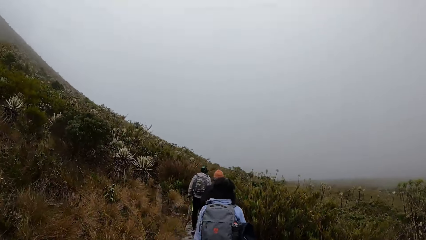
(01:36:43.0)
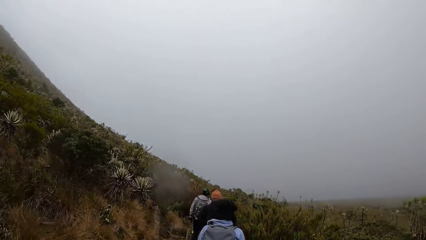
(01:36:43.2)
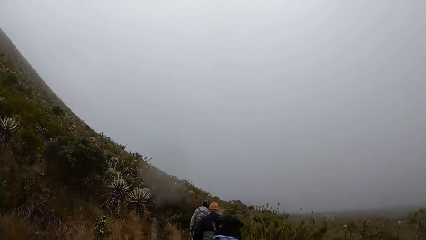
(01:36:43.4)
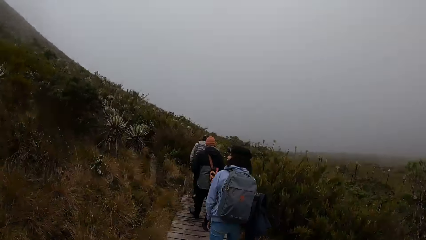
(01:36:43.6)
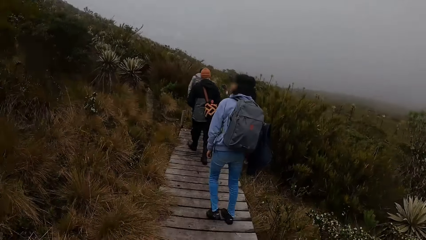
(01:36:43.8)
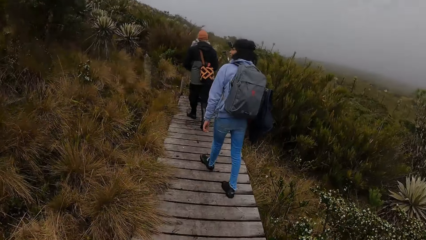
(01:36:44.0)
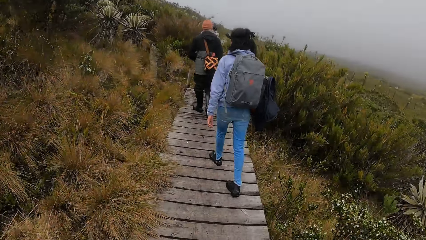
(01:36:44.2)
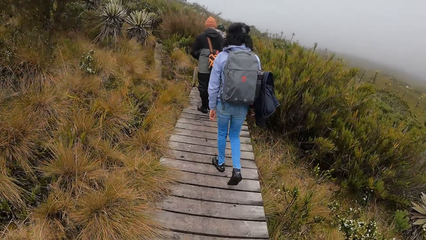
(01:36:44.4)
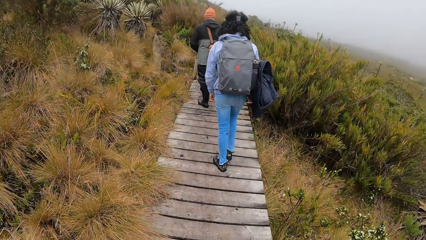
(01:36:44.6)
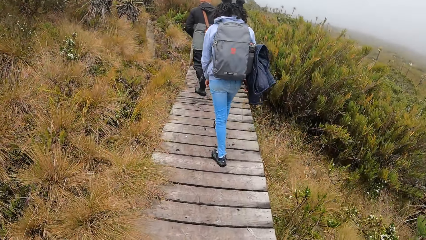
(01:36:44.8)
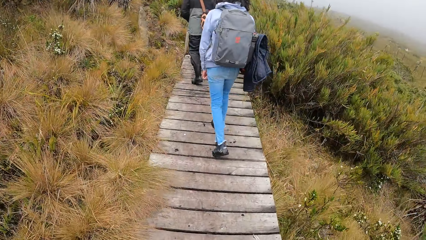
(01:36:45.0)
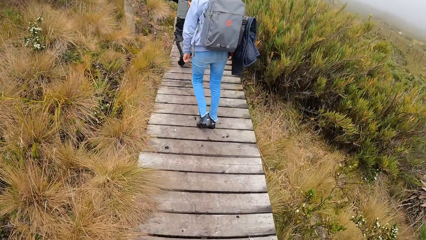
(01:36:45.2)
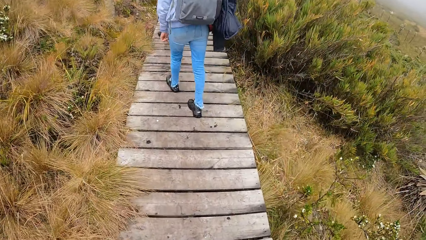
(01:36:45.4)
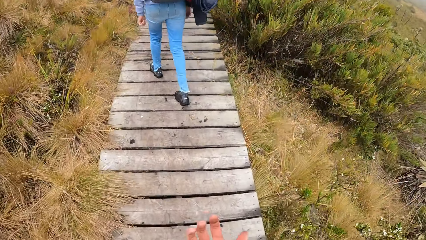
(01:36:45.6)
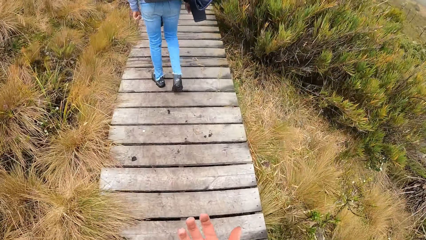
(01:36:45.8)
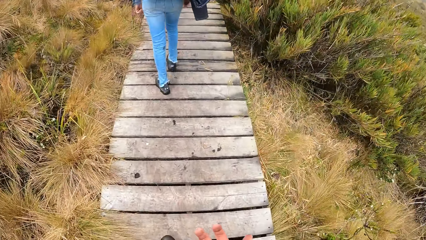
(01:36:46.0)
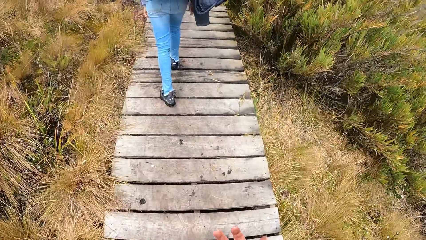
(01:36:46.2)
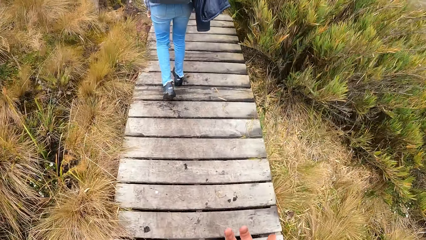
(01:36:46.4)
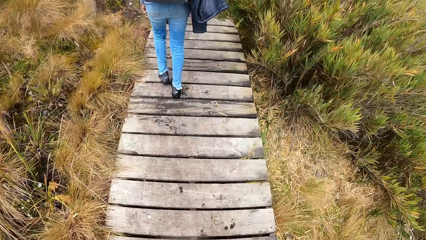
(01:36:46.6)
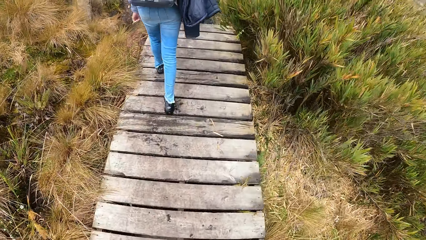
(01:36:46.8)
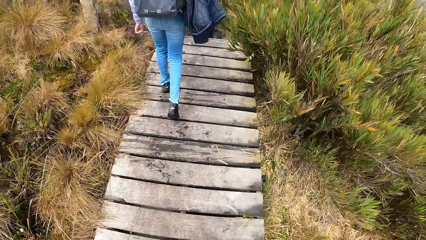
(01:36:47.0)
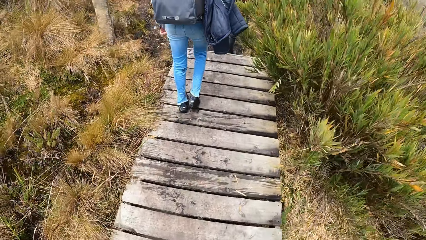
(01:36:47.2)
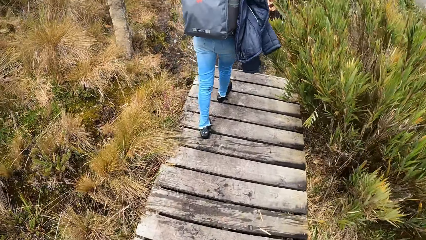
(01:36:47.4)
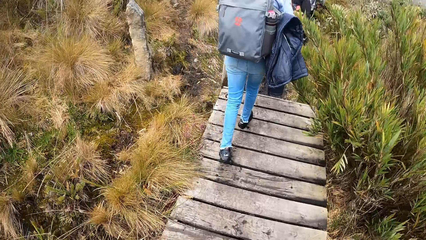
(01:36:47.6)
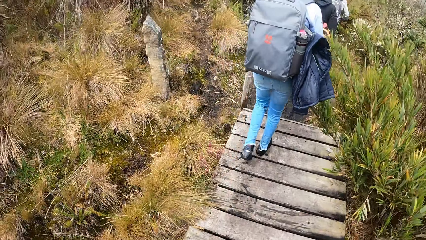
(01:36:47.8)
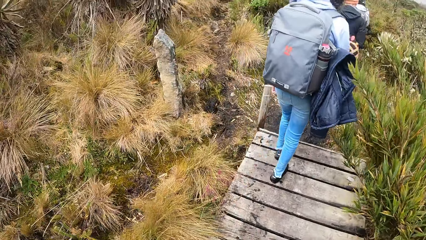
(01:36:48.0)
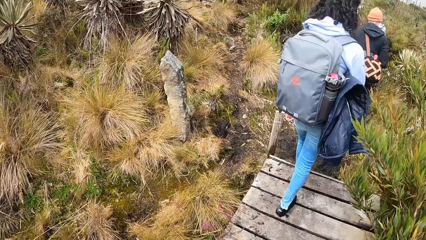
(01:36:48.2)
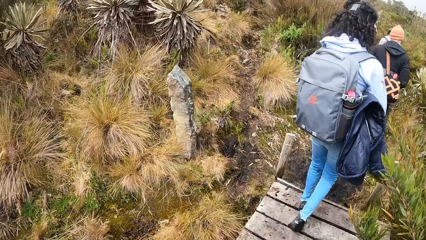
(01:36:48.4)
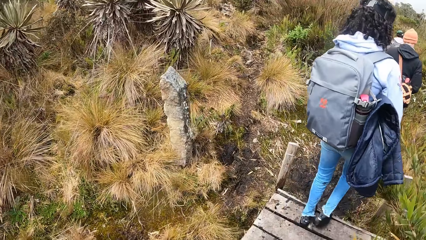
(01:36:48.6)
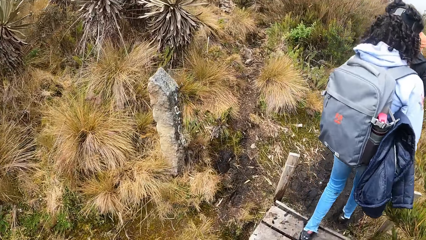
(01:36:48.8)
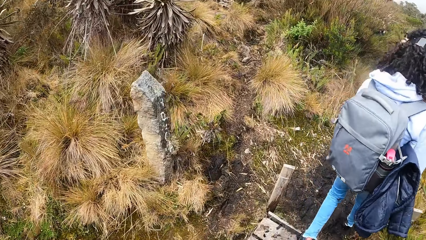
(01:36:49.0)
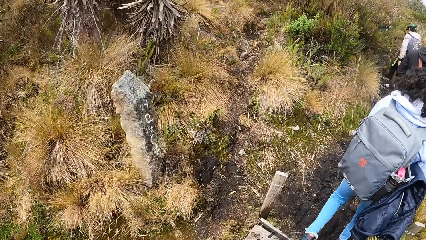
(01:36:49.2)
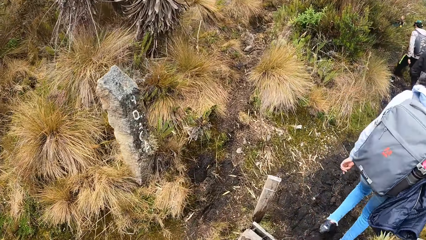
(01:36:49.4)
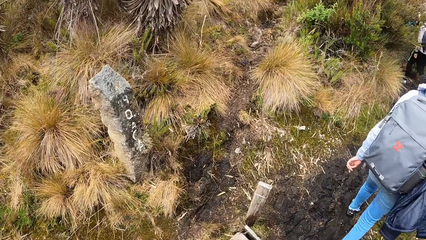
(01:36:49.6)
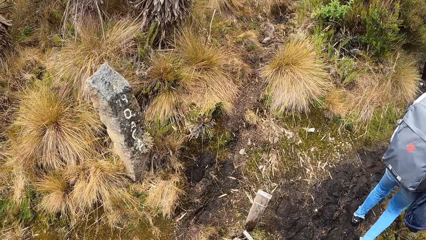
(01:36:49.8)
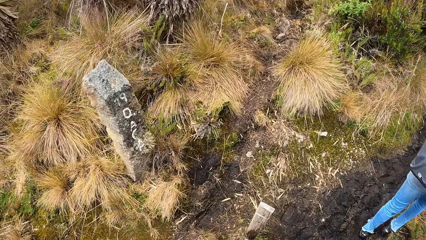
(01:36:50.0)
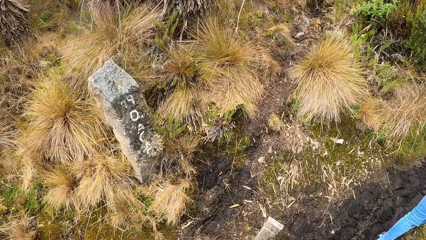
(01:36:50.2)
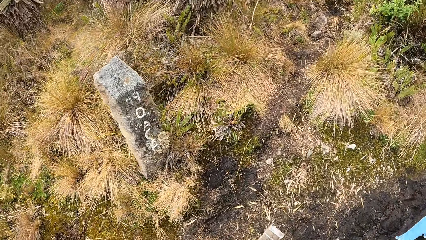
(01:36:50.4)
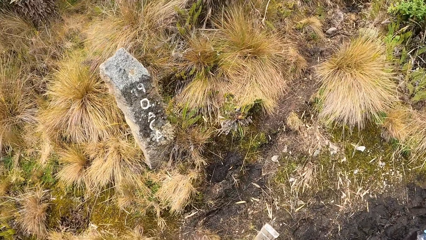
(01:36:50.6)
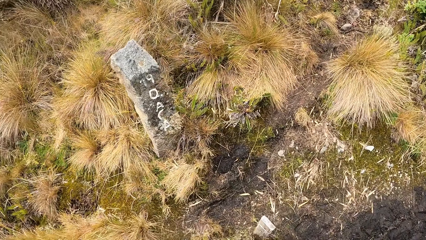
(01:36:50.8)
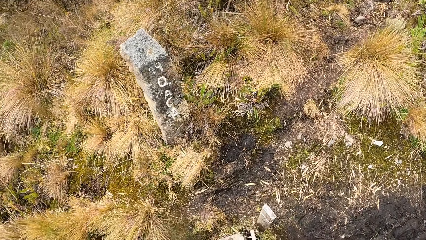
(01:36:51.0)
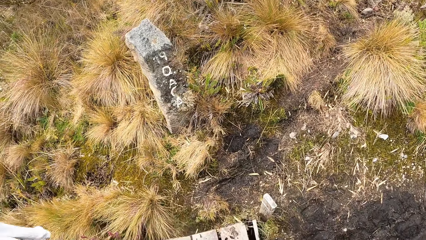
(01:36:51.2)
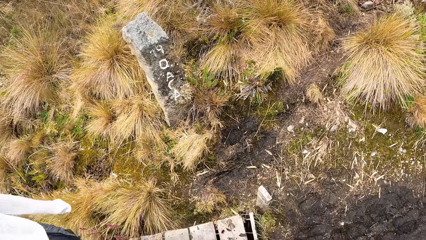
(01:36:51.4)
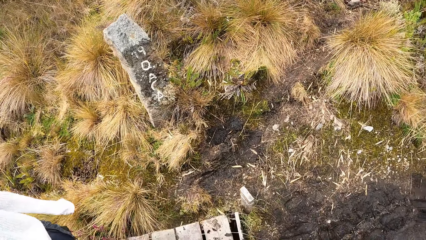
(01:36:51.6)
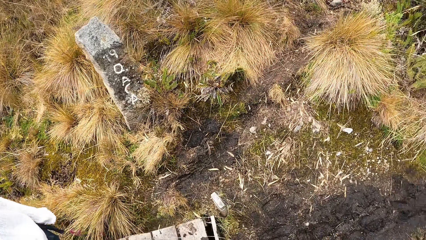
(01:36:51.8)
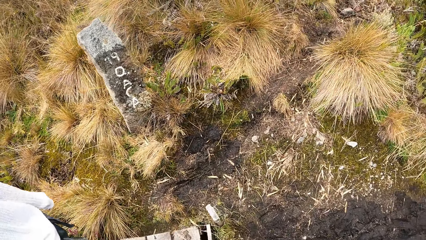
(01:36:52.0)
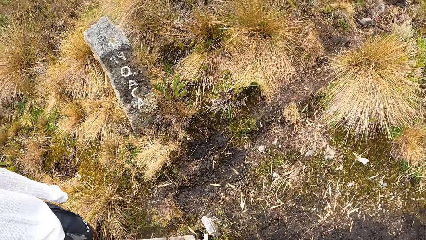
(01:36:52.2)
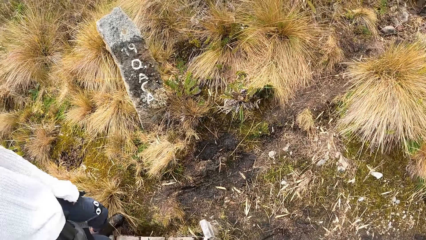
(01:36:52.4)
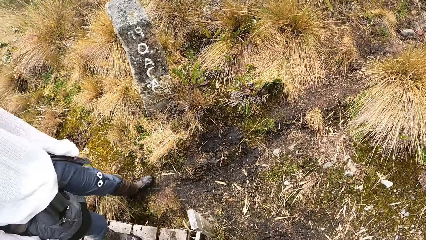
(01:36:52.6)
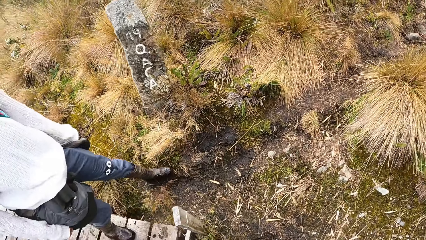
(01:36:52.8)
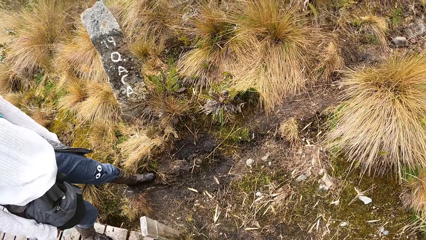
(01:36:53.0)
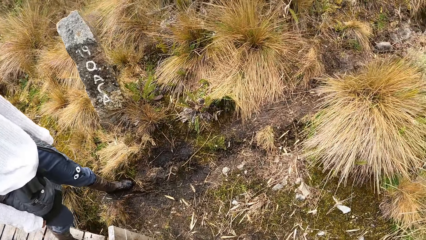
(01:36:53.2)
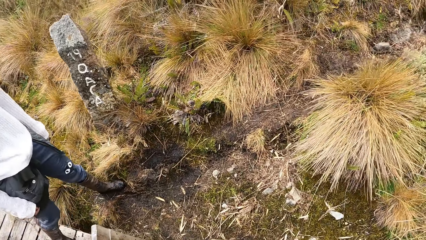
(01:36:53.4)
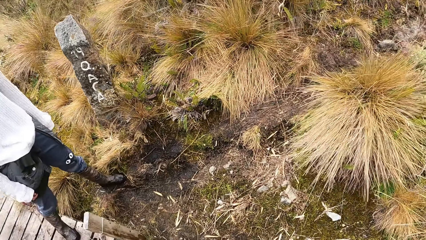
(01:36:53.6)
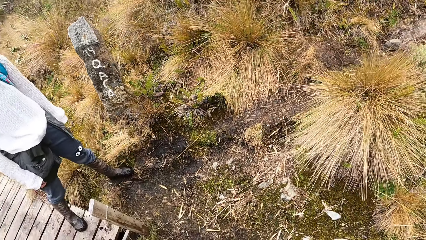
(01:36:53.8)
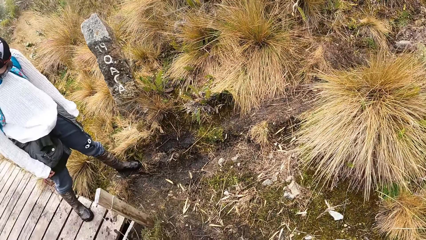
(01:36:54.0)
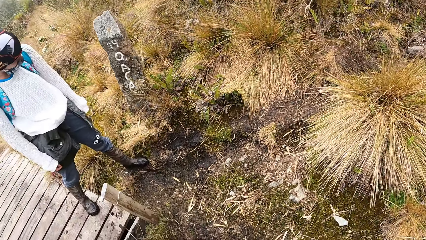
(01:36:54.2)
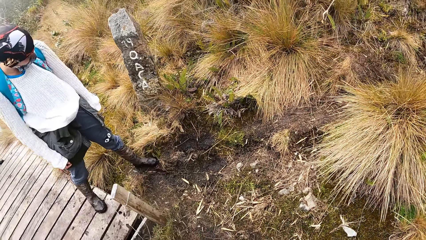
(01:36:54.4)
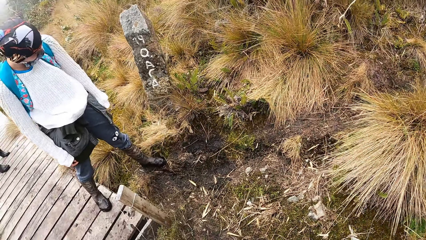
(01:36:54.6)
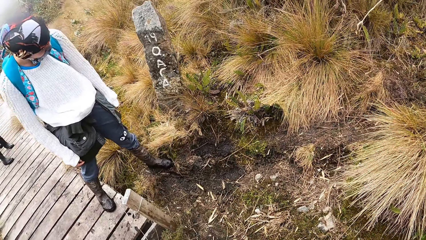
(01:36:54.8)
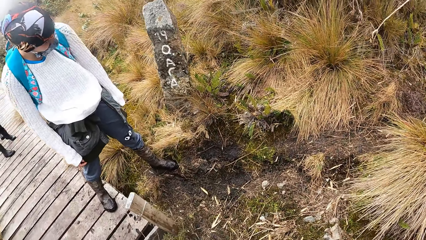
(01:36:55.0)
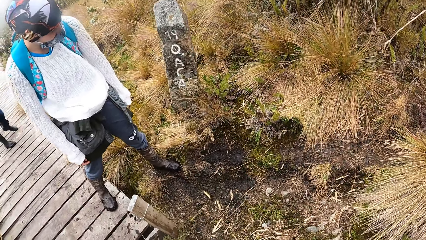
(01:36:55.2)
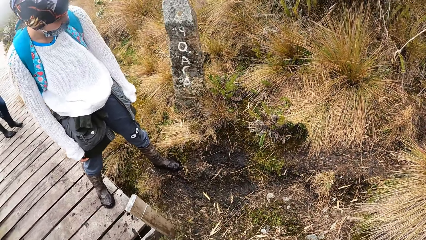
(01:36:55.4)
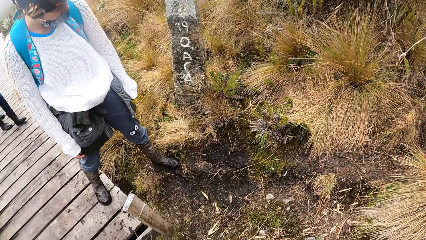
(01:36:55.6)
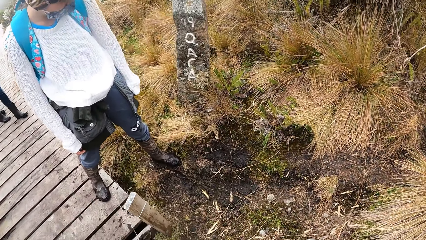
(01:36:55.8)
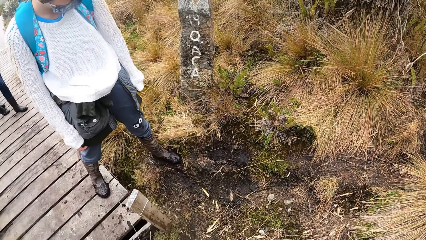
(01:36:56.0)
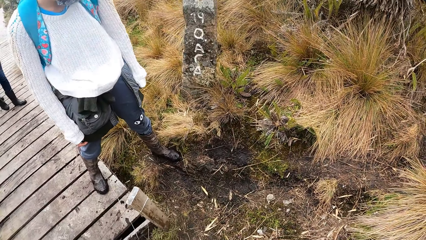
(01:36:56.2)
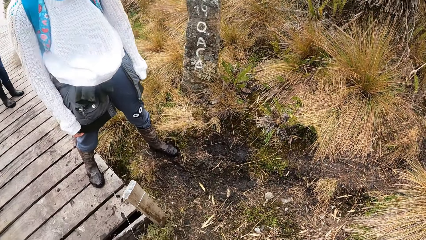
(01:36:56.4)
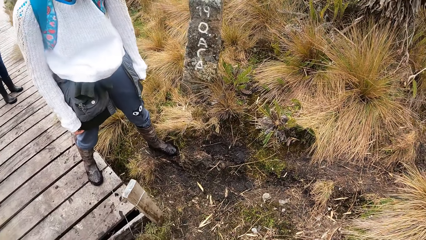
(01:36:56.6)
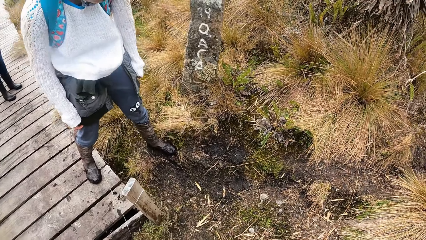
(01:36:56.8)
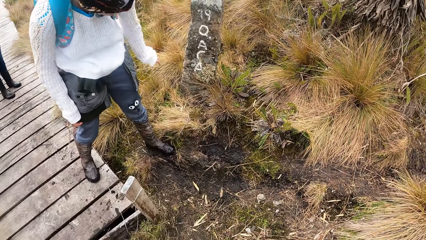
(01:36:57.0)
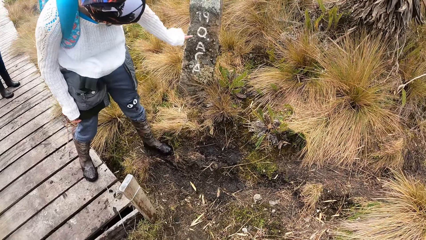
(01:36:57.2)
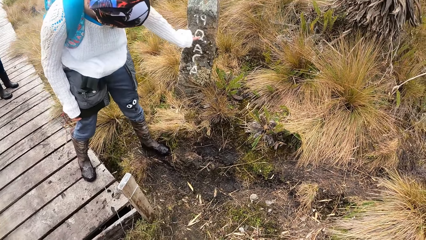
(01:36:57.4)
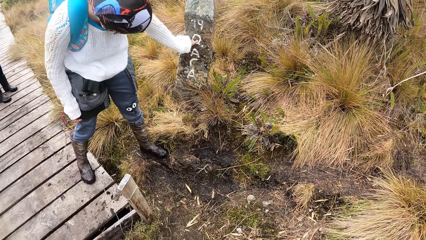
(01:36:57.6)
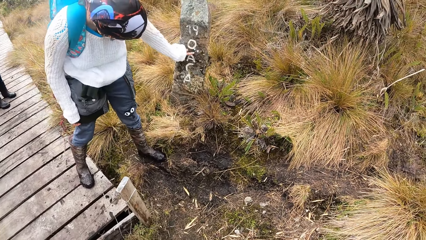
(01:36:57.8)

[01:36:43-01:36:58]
The camera wearer moves the hand. They step on a muddy pathway from a wooden pathway. A woman touches a landmark with her left hand.
